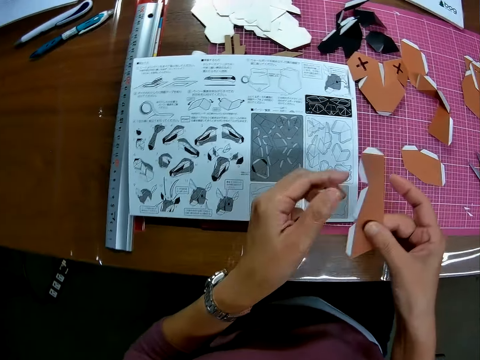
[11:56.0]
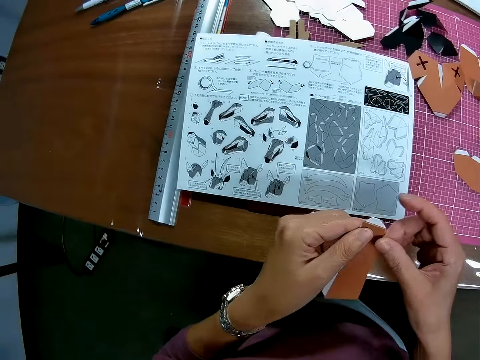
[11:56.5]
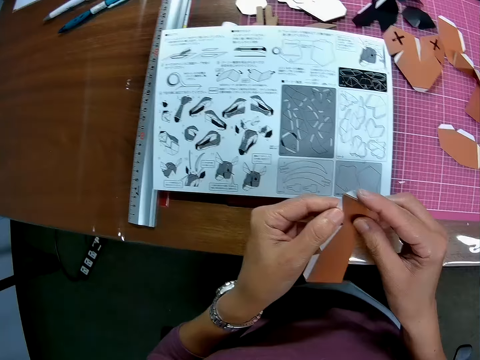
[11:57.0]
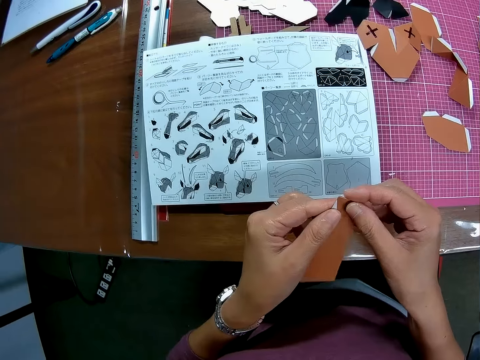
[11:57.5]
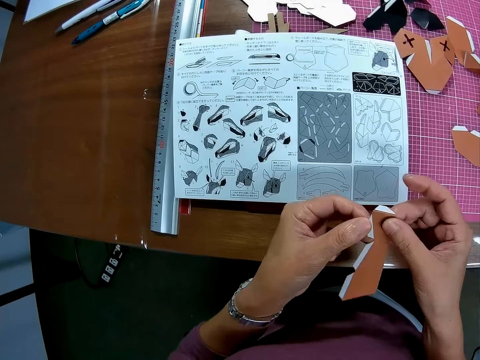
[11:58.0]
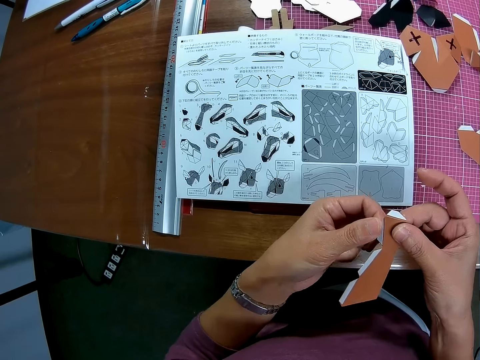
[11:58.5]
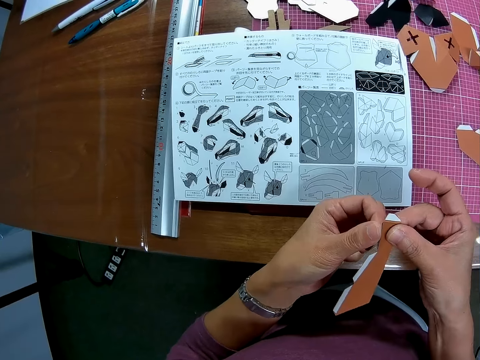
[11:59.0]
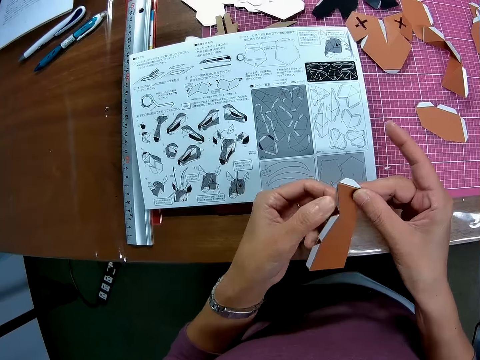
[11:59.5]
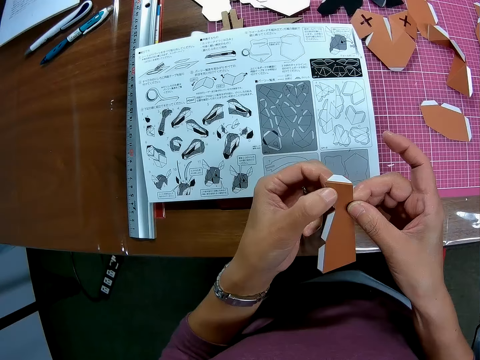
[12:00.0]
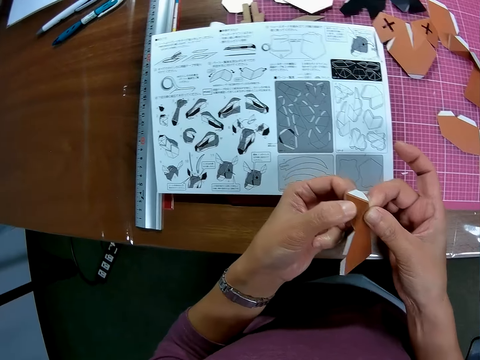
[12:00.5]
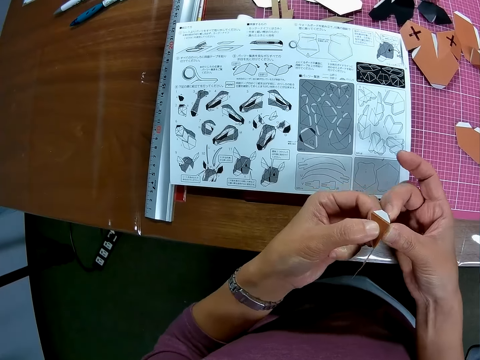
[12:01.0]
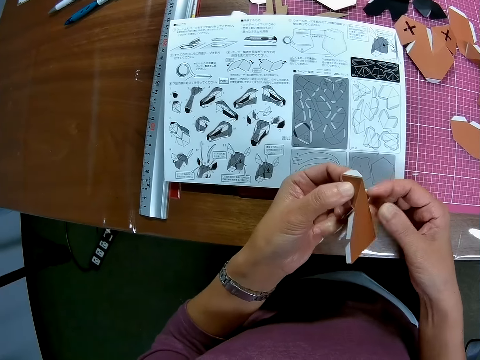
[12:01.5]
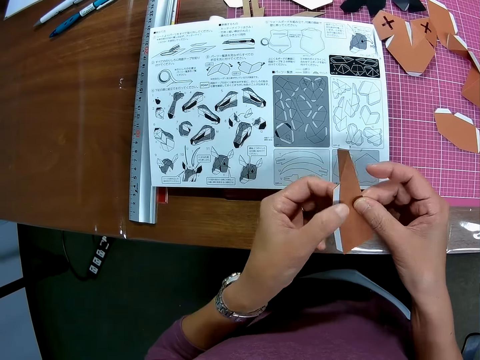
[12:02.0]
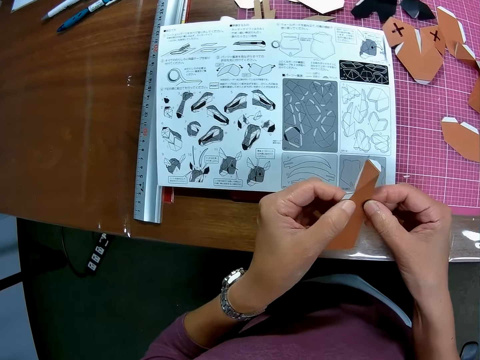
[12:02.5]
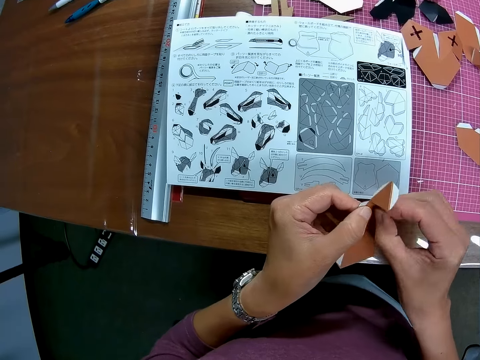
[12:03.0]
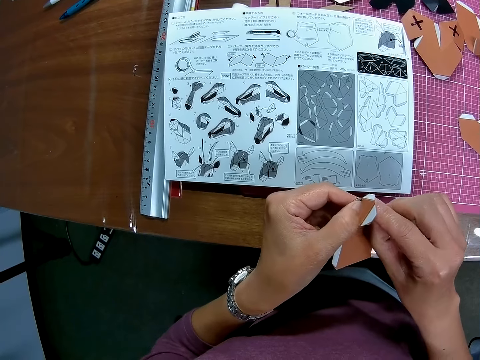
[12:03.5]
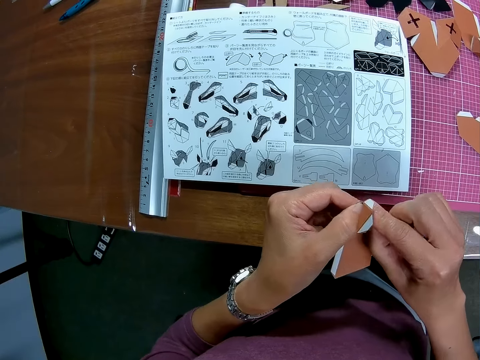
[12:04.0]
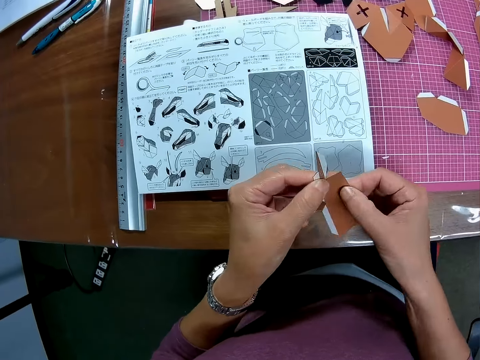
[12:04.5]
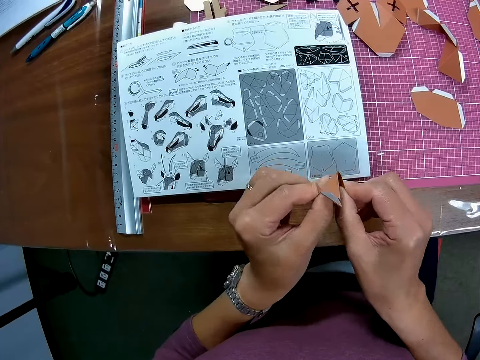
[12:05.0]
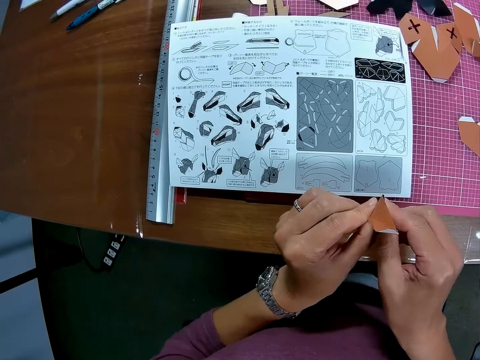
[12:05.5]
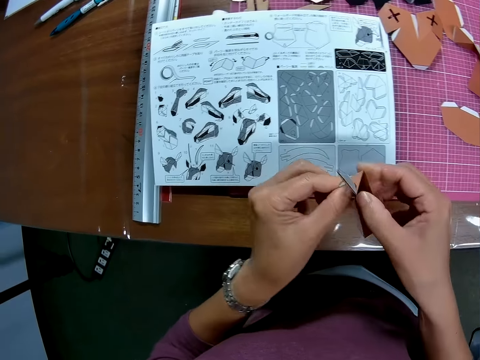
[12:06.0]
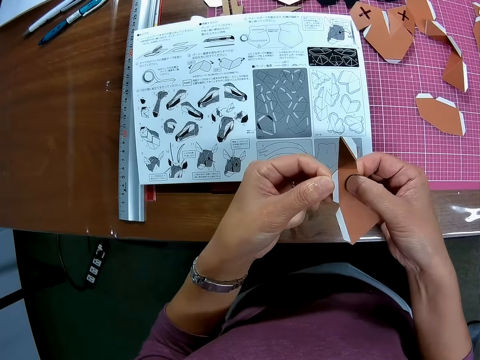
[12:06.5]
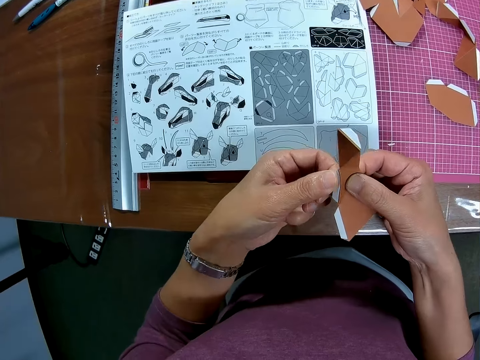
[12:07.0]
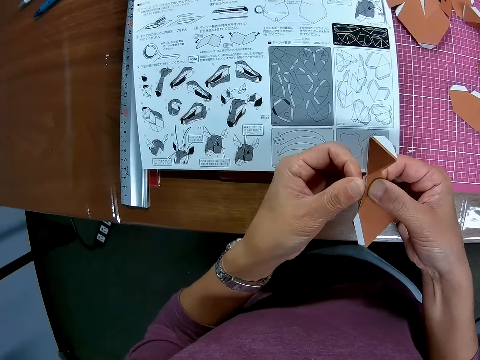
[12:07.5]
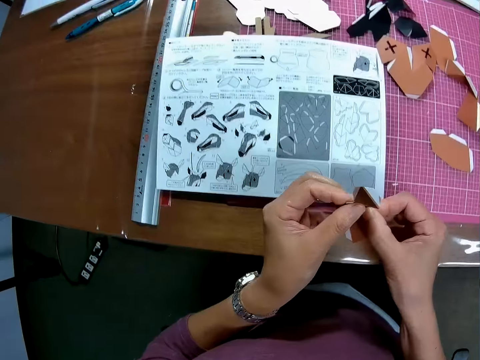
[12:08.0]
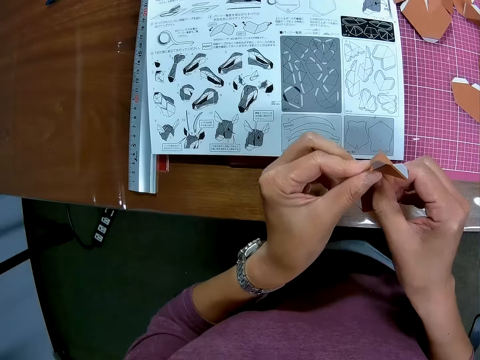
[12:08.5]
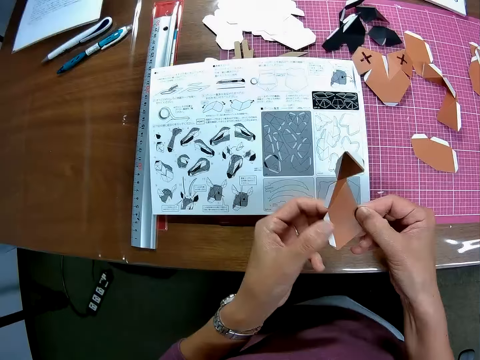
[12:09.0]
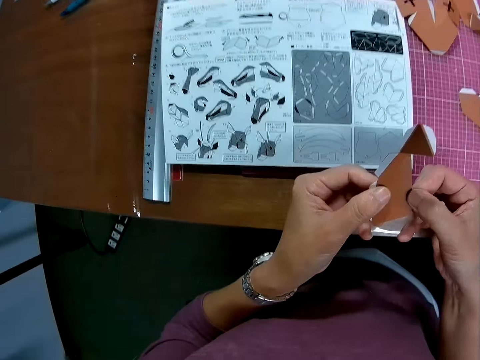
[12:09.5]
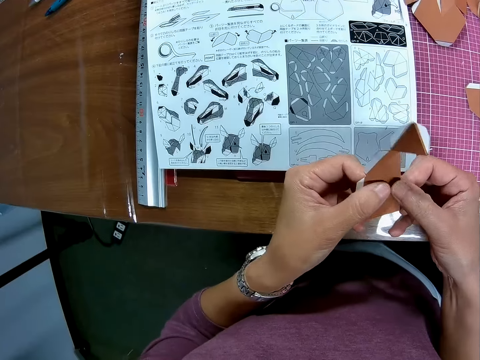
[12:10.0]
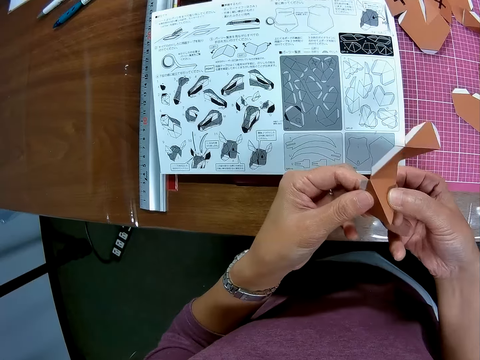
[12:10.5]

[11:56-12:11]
The camera wearer folds the paper with both hands.

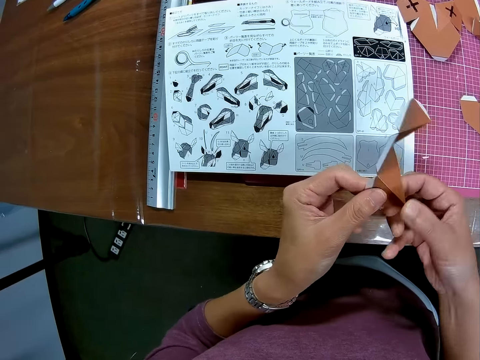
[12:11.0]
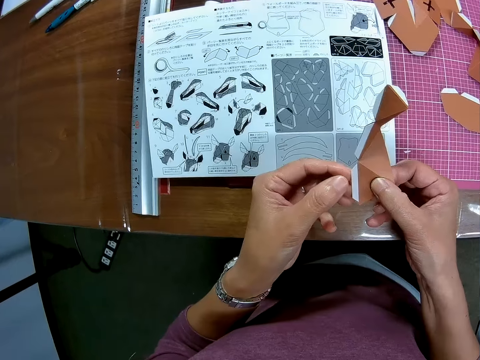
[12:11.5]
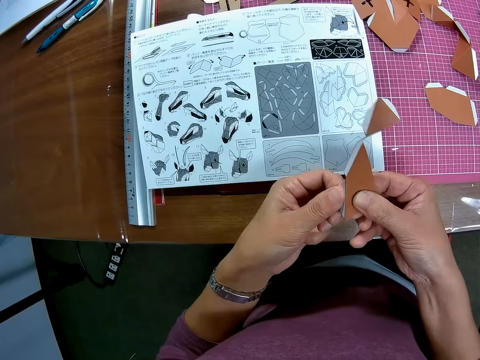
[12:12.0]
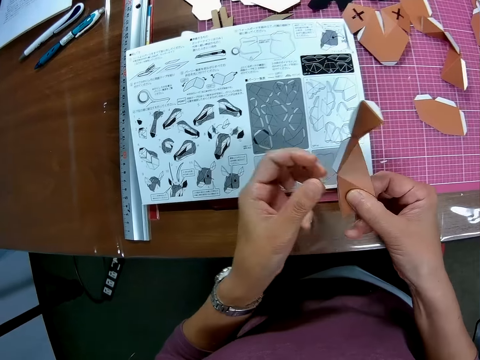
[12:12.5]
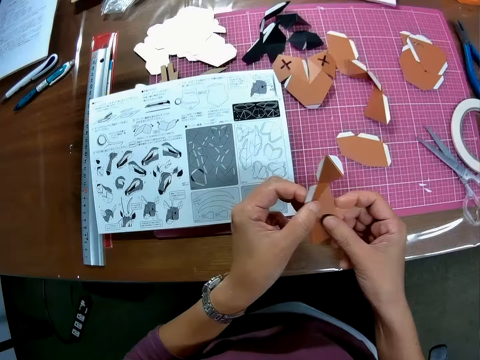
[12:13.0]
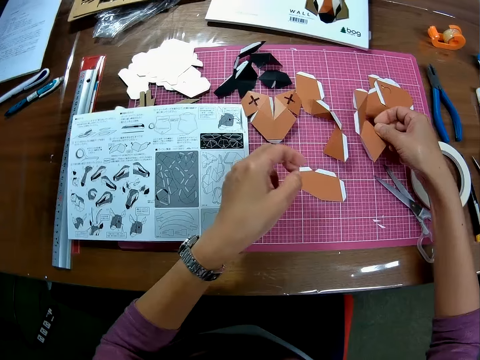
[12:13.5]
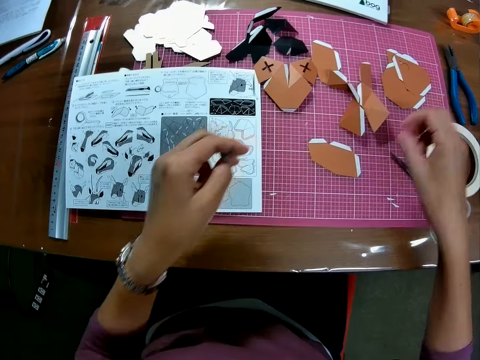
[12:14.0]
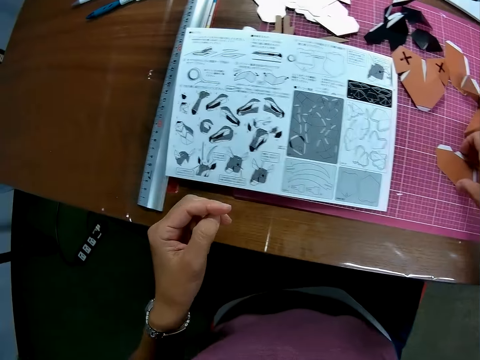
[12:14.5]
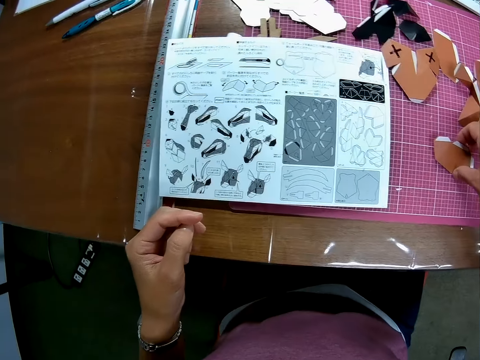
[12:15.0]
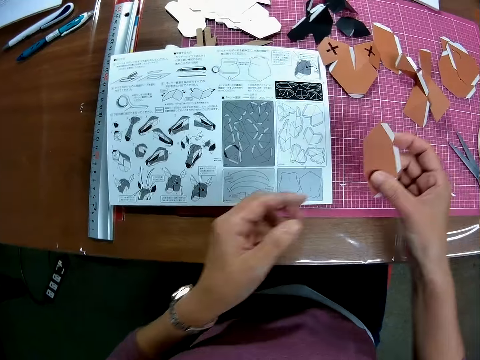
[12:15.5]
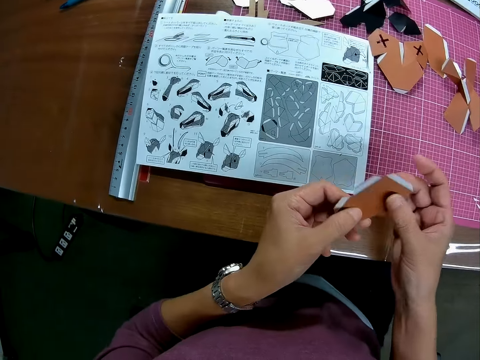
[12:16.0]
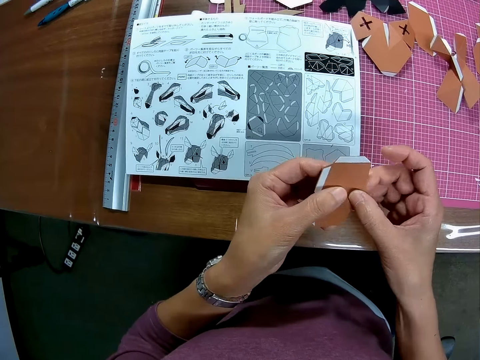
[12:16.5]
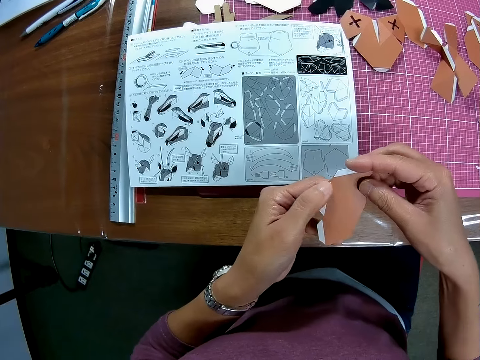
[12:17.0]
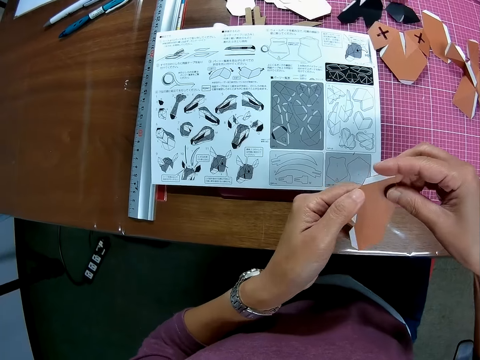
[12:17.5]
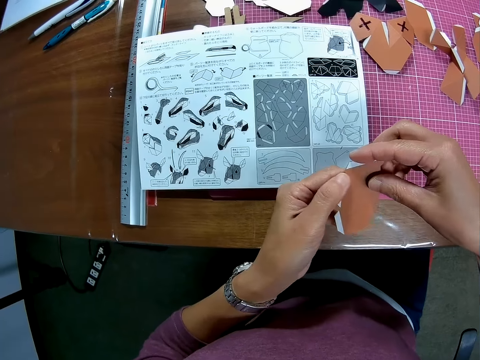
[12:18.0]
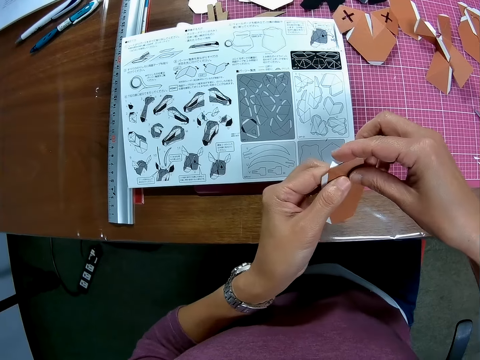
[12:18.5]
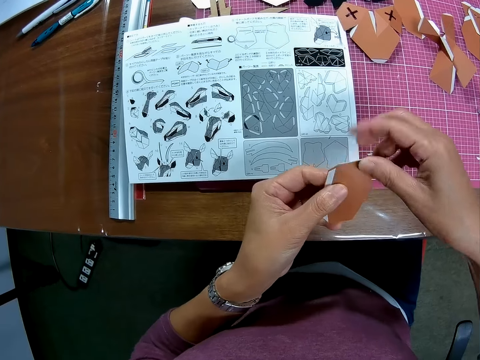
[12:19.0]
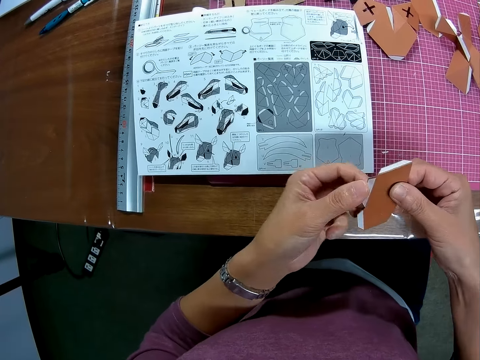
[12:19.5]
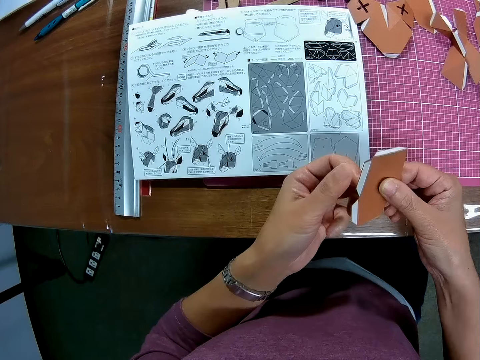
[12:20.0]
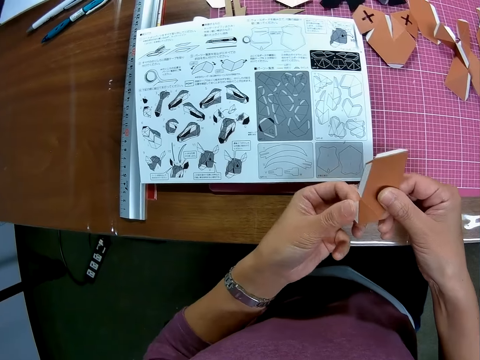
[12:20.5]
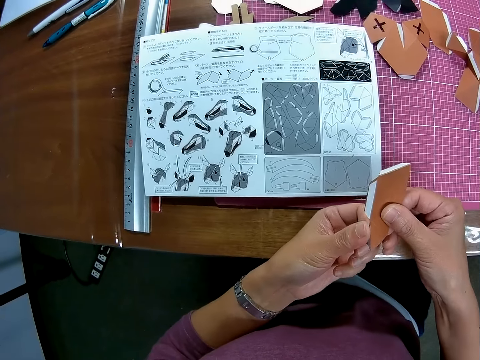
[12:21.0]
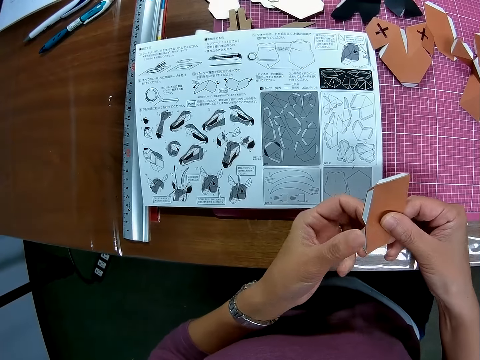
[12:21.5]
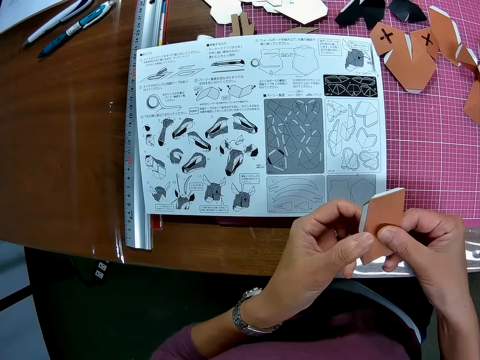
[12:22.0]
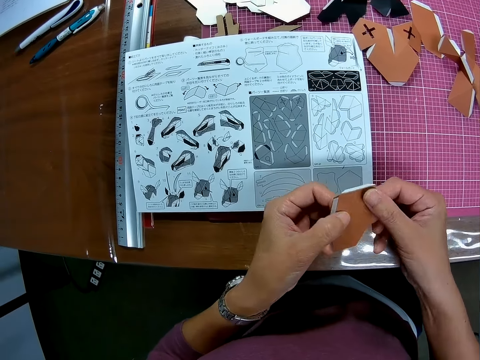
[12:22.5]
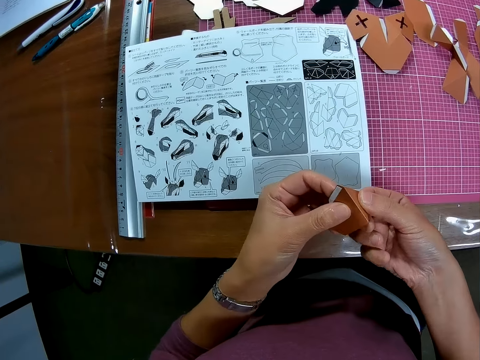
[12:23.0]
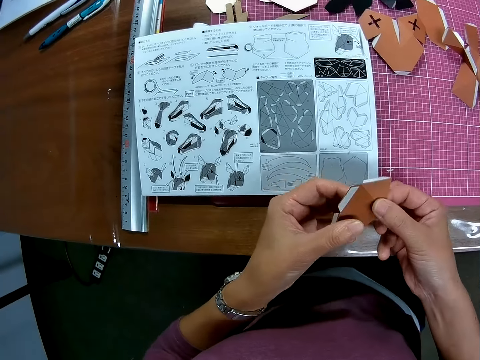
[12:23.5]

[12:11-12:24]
The camera wearer places the craft paper on the table. They pick another paper from the table with the right hand. They read the sketch. They fold the paper with both hands.
